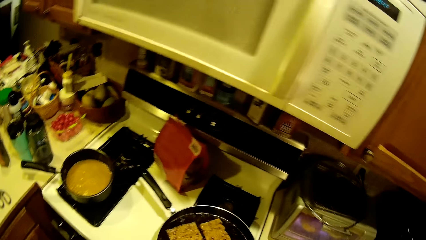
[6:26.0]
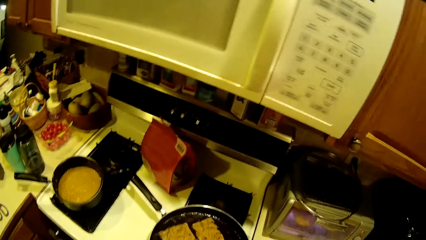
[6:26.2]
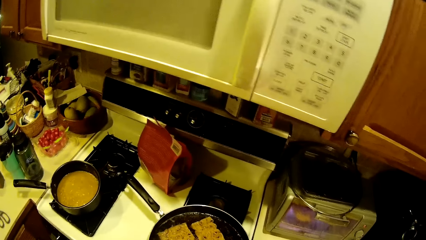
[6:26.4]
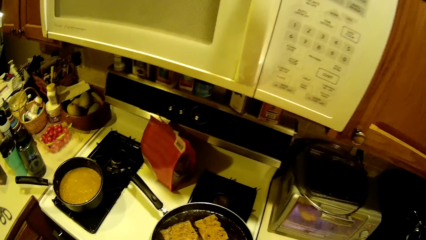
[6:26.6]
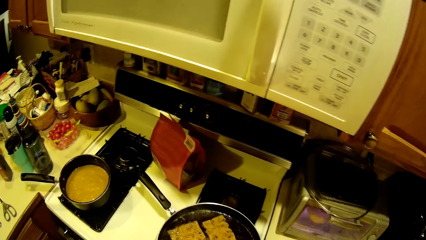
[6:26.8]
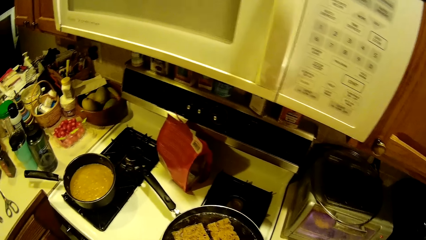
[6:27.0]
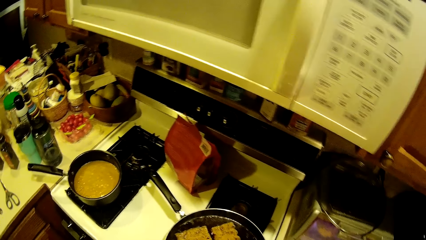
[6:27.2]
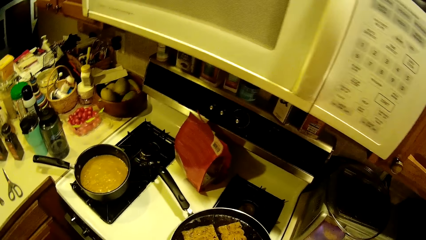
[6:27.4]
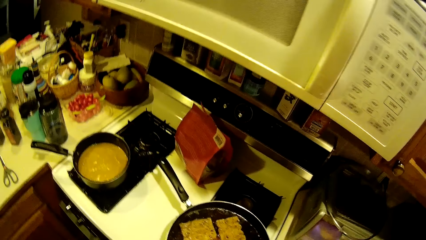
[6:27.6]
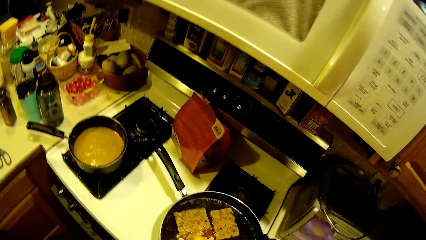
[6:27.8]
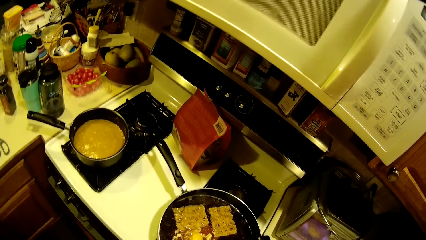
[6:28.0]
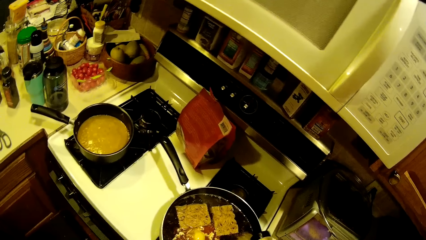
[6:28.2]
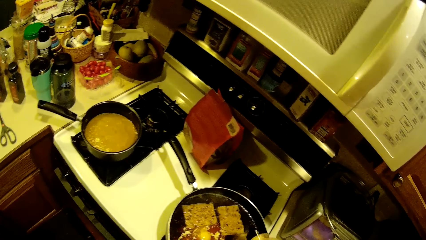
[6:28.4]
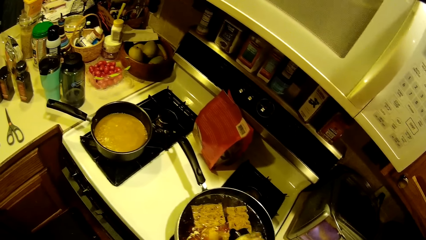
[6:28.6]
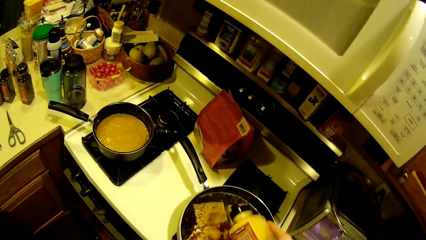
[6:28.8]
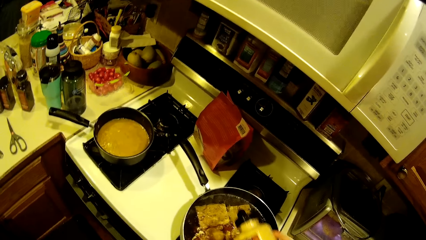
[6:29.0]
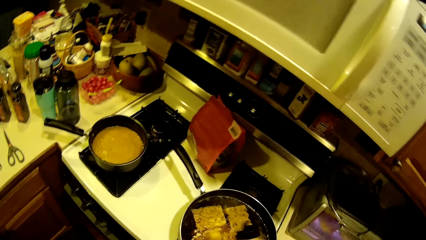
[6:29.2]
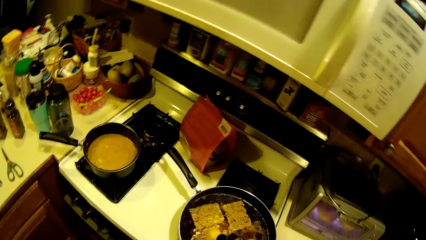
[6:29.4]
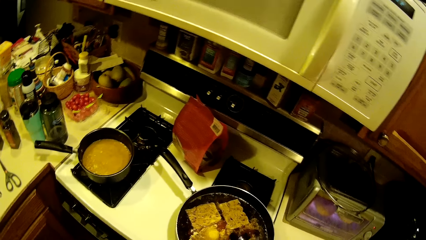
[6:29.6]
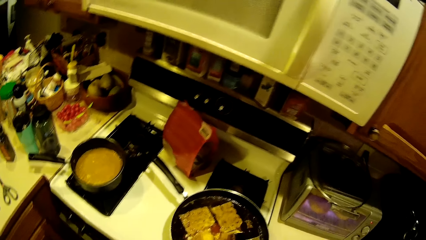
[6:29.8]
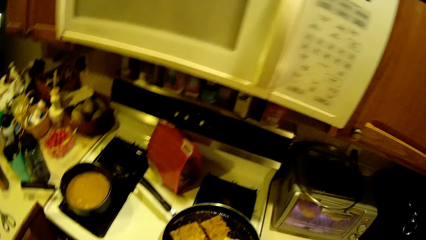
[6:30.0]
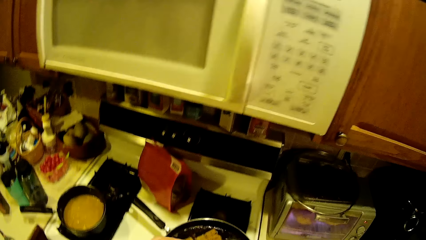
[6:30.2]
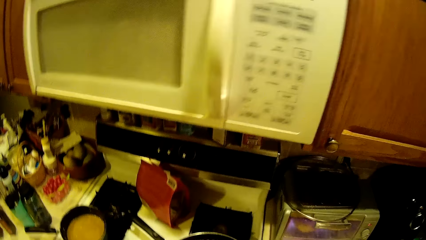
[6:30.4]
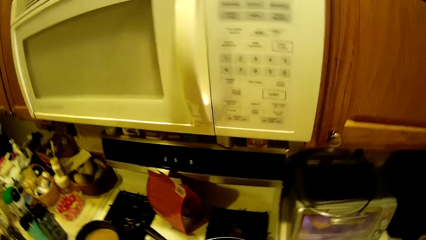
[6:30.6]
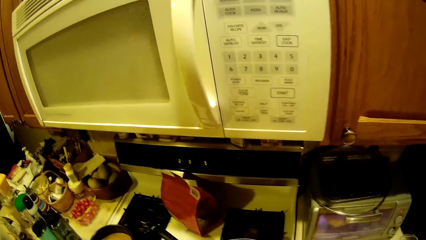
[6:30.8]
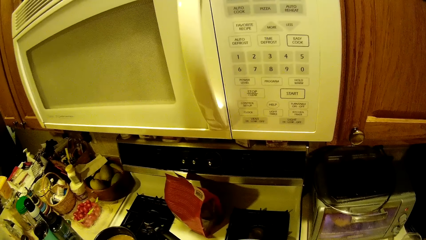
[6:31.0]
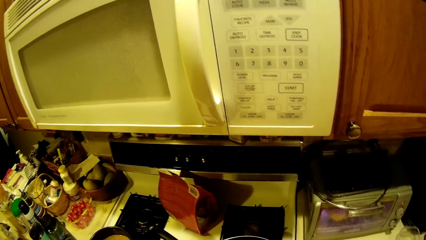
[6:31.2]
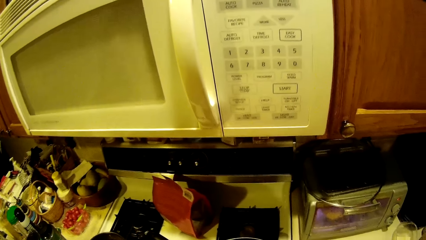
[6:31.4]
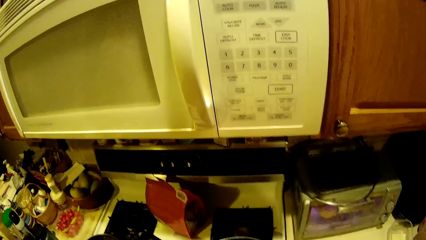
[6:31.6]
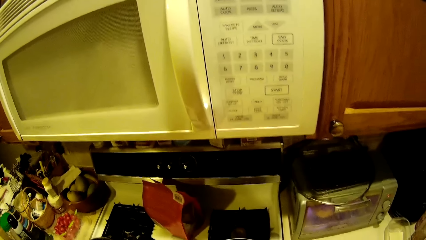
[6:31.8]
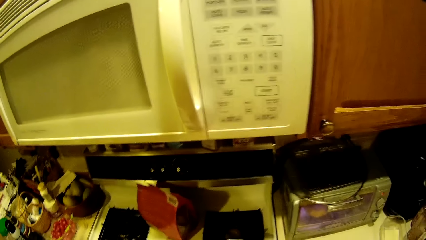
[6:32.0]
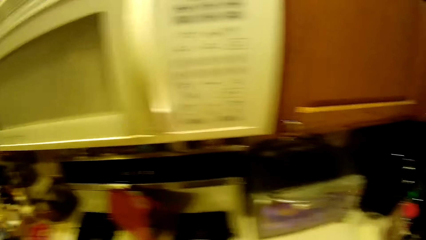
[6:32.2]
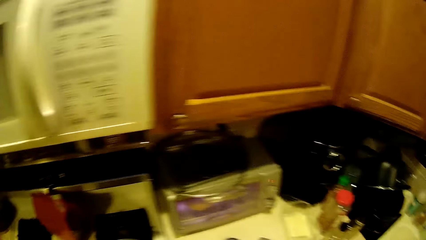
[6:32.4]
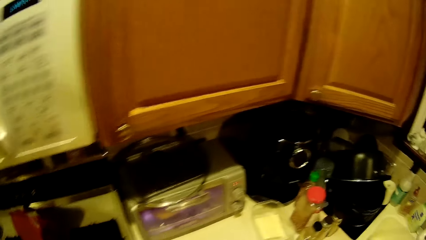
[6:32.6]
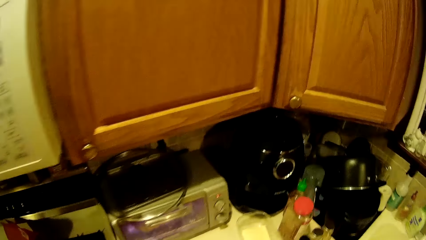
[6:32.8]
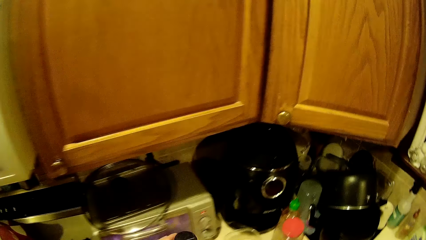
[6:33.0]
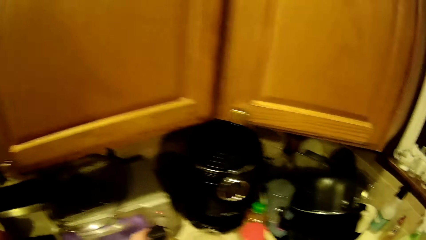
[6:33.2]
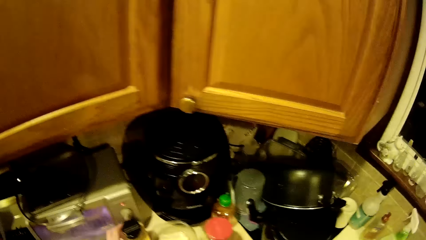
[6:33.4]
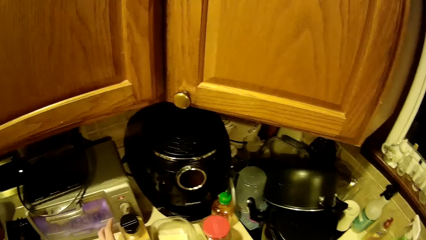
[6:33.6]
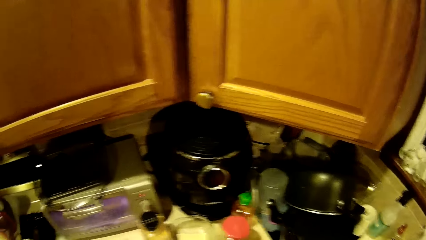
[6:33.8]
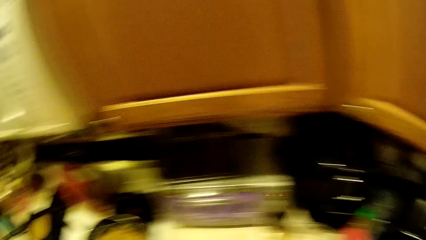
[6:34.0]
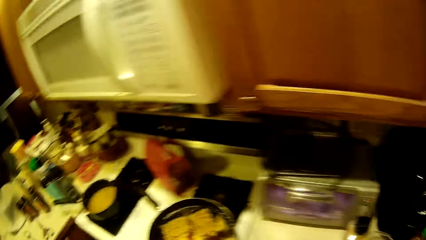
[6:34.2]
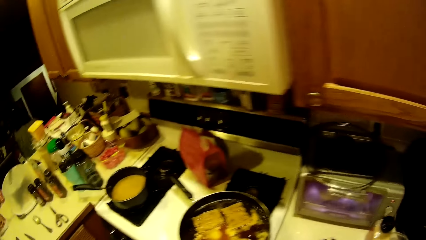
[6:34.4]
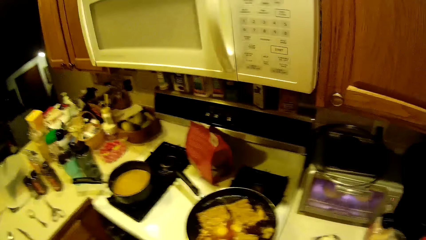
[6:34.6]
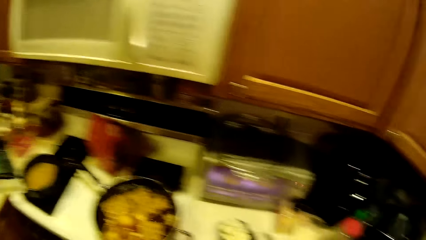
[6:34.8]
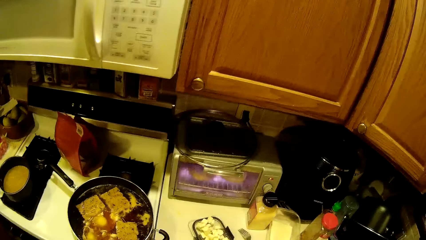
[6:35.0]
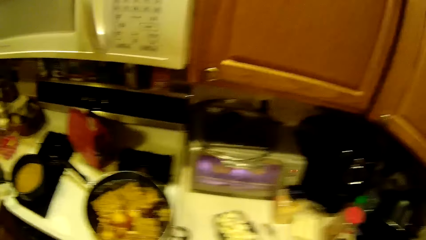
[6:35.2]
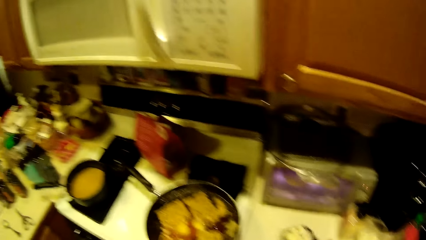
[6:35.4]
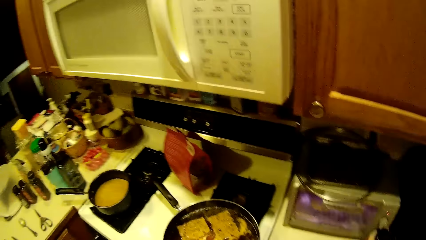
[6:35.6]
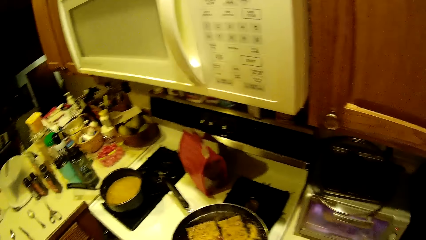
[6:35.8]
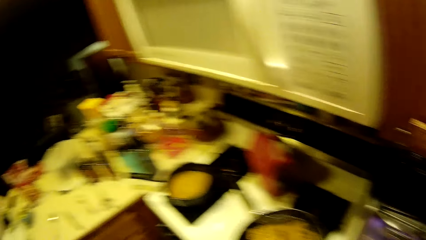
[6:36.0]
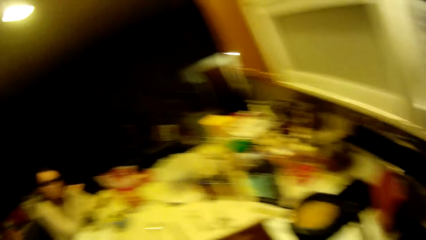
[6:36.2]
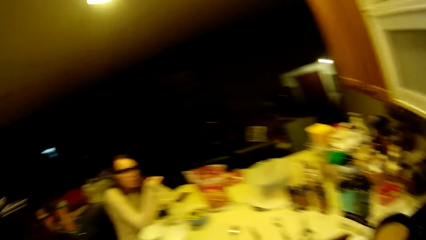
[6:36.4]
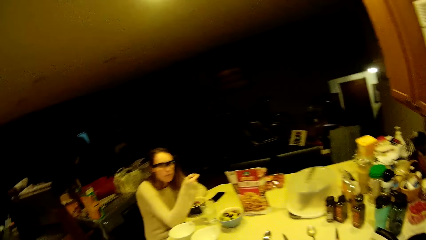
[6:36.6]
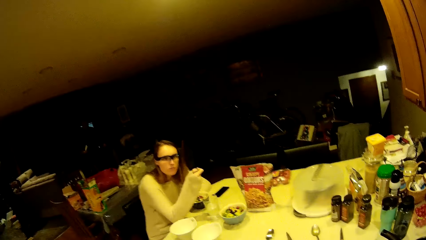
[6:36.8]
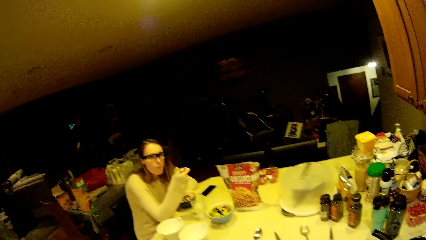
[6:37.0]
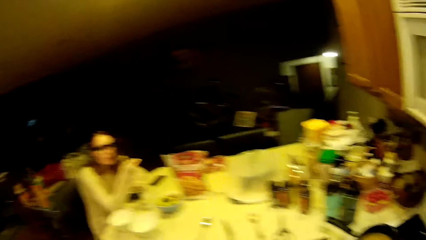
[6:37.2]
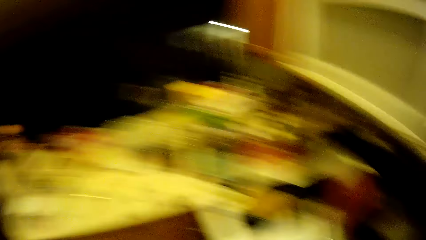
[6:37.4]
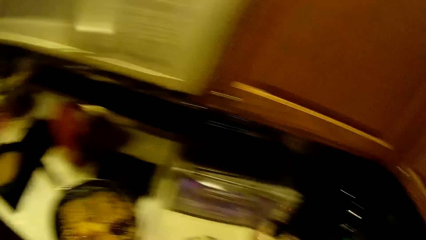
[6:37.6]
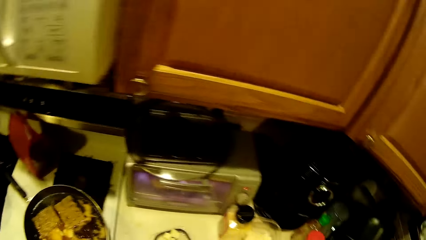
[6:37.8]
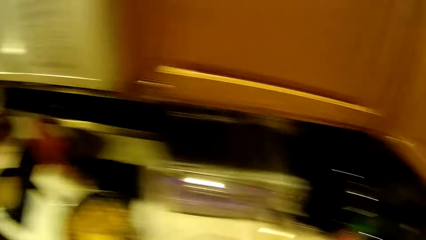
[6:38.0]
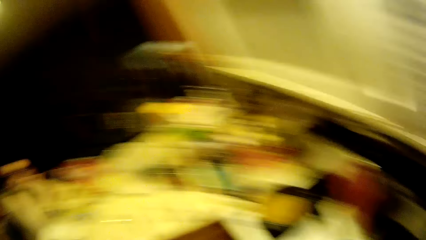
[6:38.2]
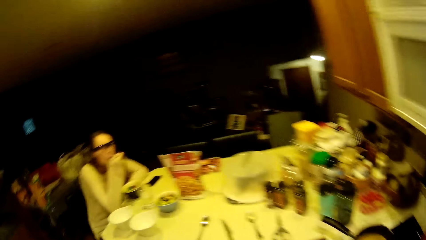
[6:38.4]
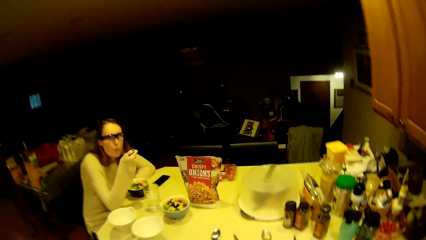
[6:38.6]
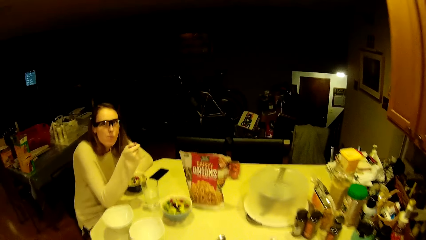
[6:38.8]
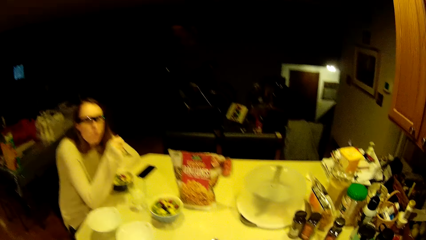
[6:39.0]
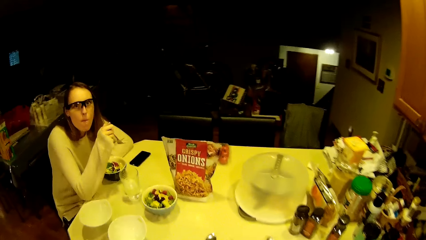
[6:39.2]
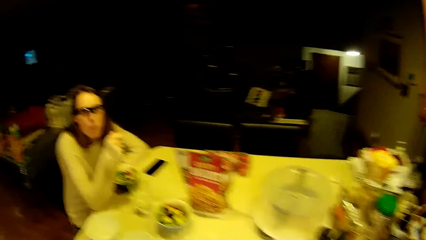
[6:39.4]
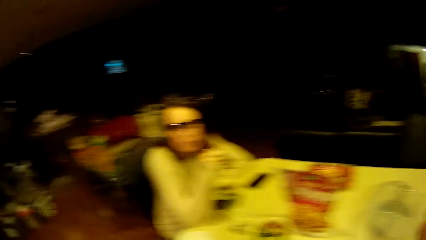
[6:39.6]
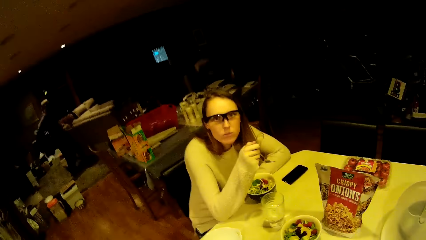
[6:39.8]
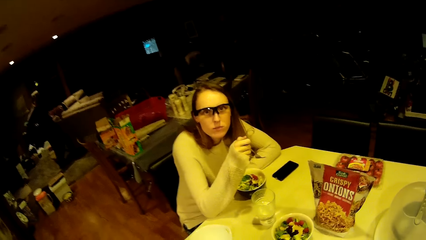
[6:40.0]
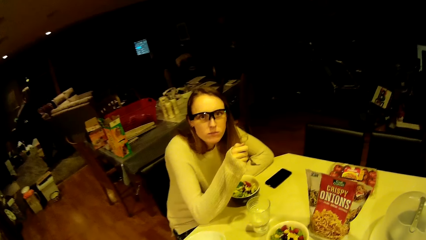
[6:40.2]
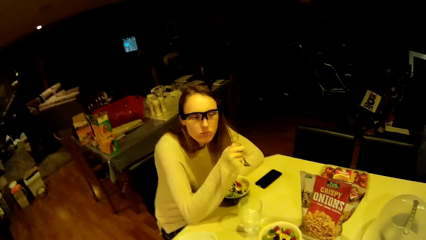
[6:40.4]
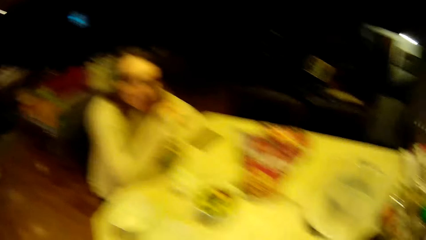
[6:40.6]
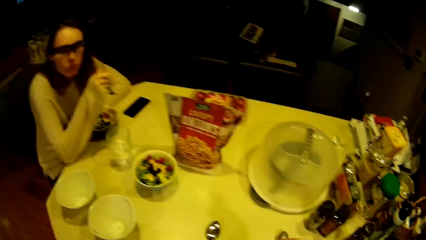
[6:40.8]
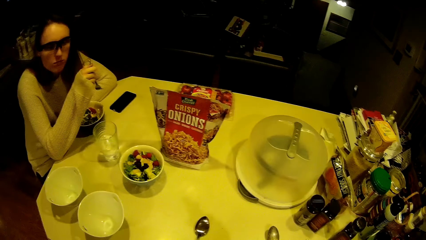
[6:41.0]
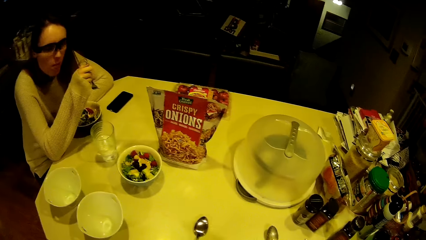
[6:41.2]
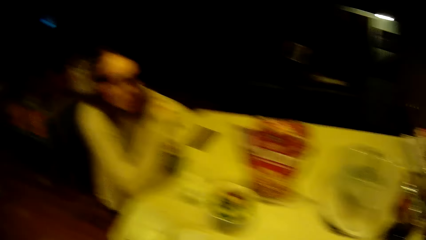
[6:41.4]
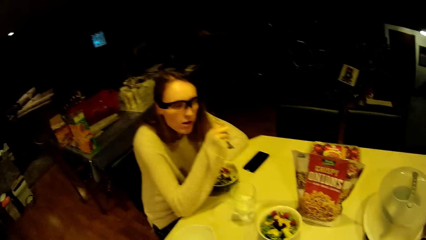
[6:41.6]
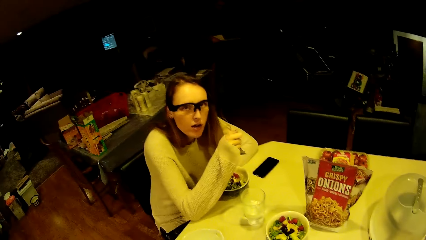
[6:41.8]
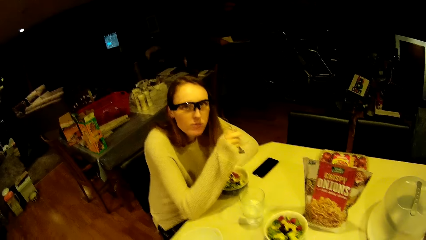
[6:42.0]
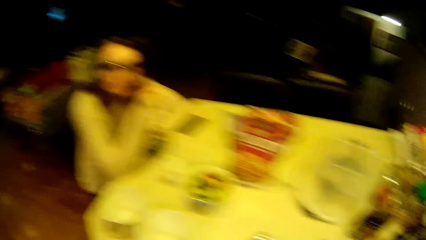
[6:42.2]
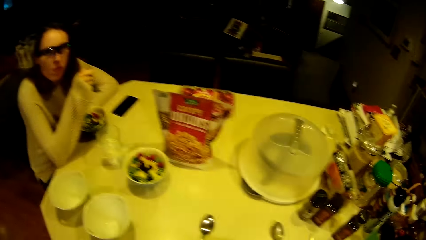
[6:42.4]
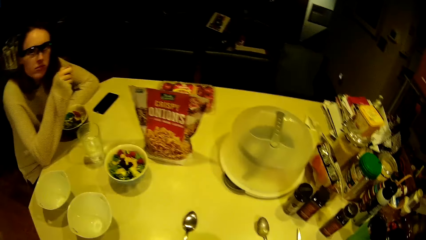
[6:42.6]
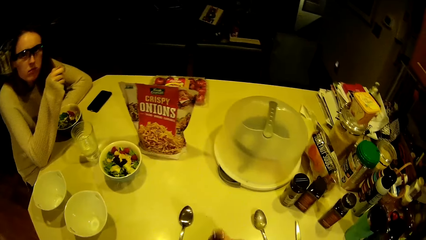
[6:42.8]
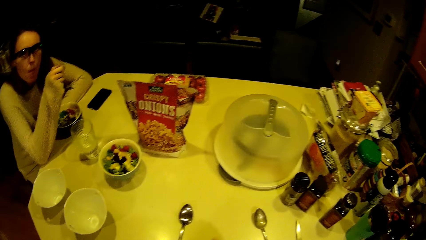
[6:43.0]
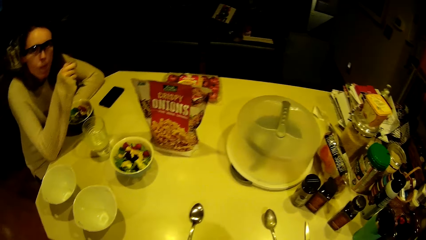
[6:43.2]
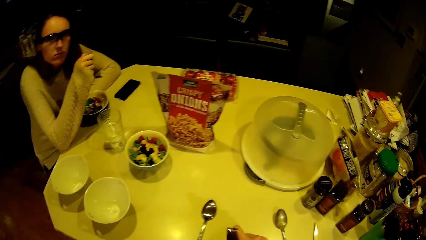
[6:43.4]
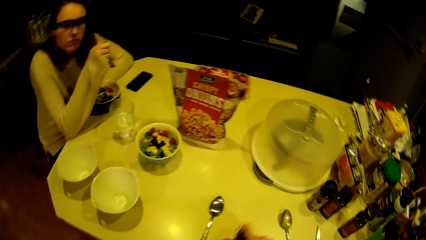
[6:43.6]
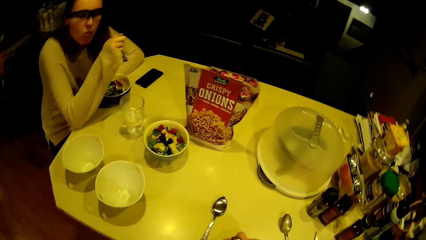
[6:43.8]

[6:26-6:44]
The camera wearer applies pepper from the pepper jar into the fry pan with his right hand. He walks in the kitchen. A lady eats. The camera wearer crushes something on the table. He interacts with an item on the kitchen counter top.
